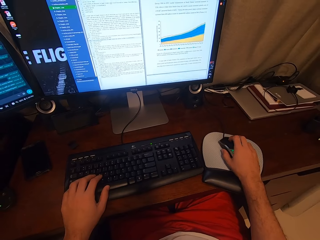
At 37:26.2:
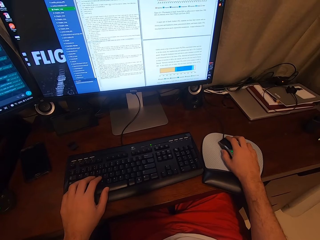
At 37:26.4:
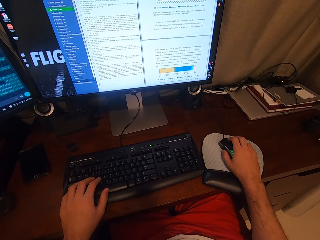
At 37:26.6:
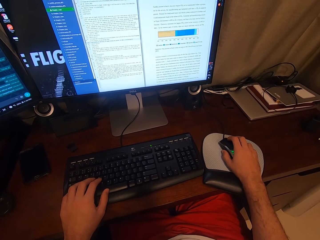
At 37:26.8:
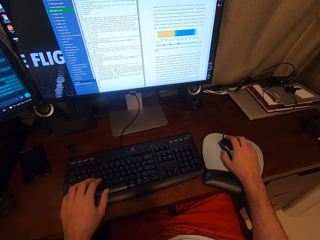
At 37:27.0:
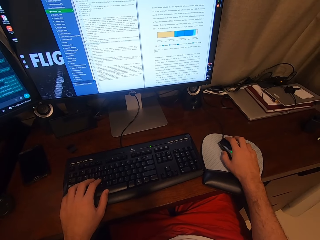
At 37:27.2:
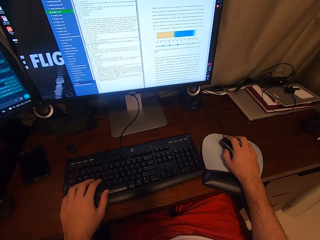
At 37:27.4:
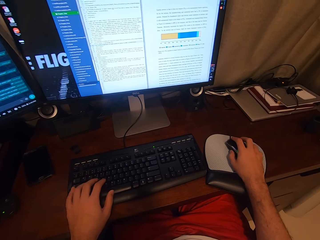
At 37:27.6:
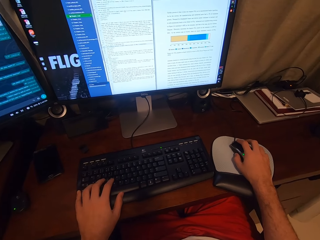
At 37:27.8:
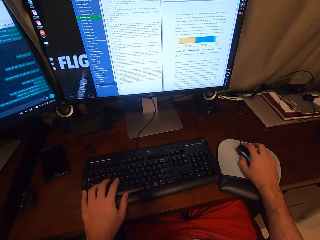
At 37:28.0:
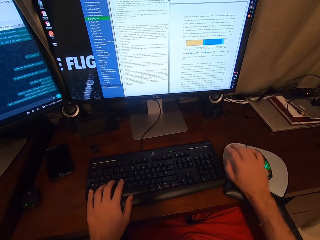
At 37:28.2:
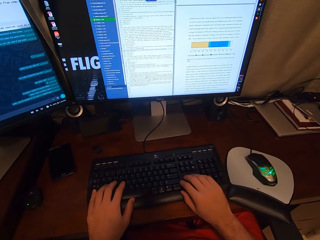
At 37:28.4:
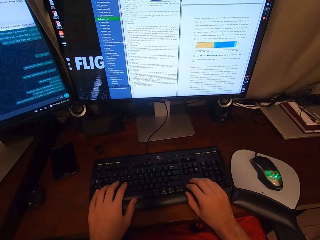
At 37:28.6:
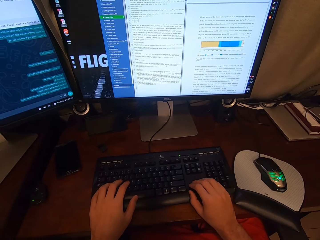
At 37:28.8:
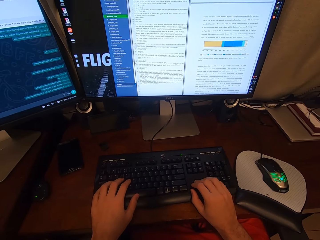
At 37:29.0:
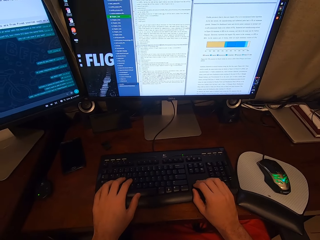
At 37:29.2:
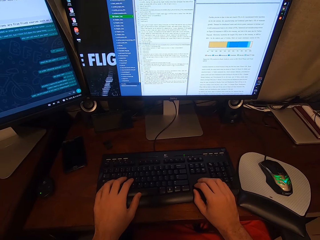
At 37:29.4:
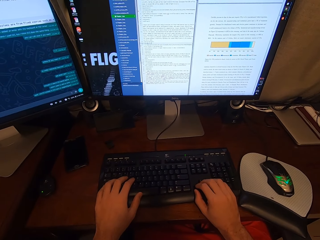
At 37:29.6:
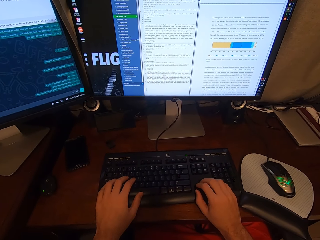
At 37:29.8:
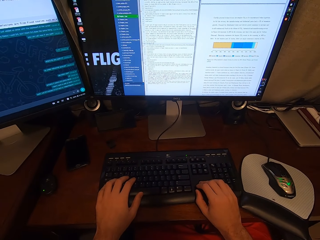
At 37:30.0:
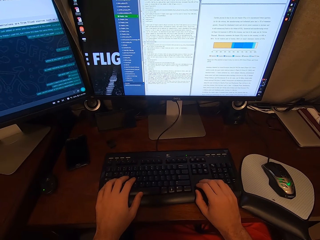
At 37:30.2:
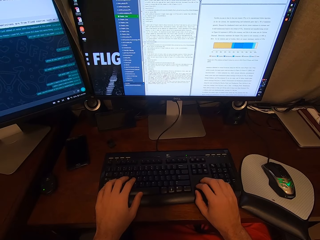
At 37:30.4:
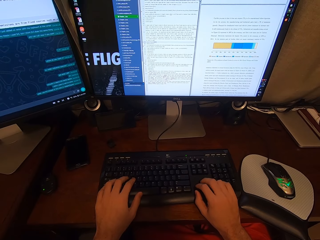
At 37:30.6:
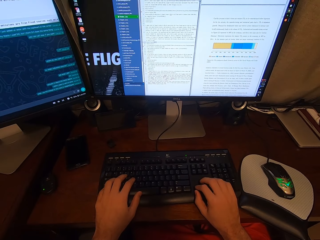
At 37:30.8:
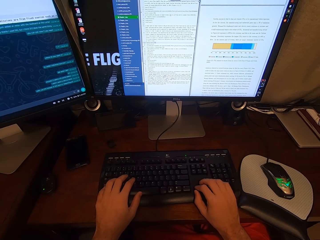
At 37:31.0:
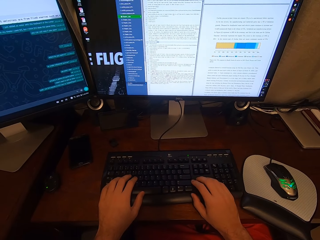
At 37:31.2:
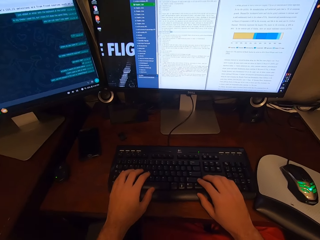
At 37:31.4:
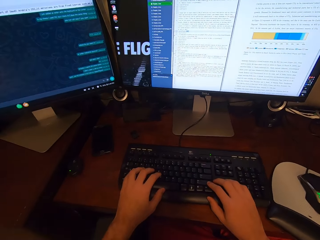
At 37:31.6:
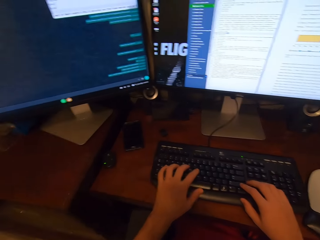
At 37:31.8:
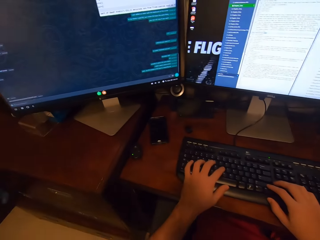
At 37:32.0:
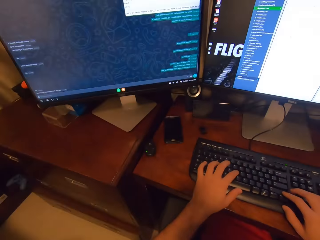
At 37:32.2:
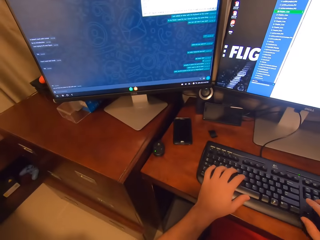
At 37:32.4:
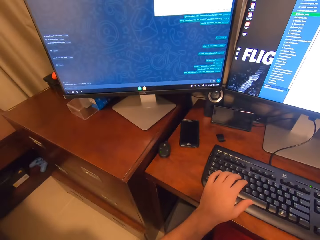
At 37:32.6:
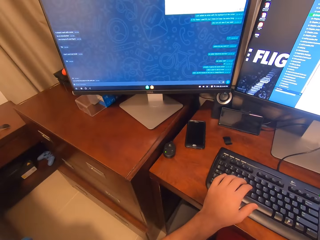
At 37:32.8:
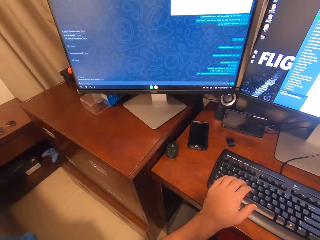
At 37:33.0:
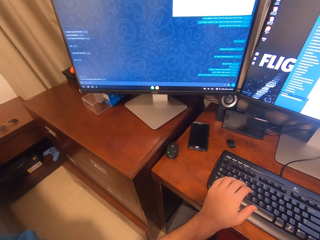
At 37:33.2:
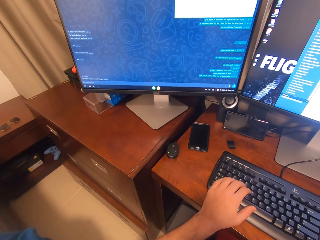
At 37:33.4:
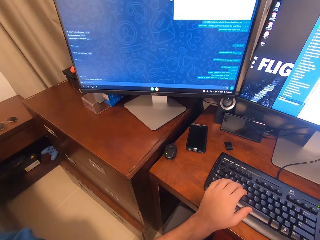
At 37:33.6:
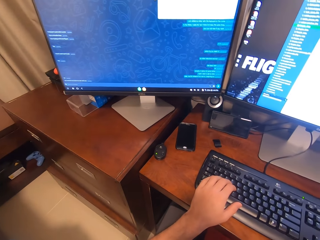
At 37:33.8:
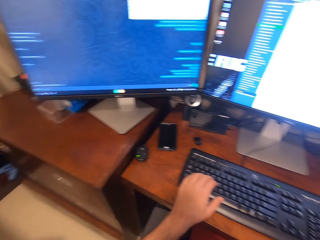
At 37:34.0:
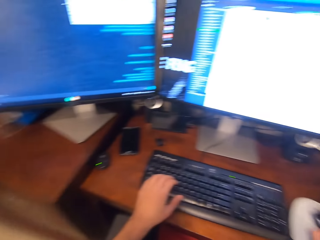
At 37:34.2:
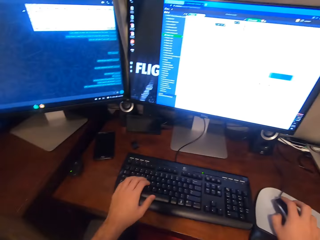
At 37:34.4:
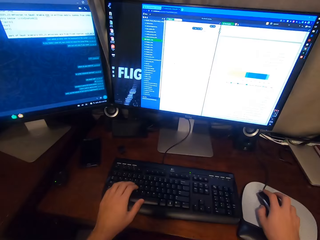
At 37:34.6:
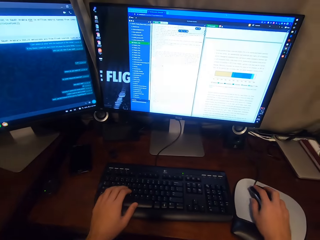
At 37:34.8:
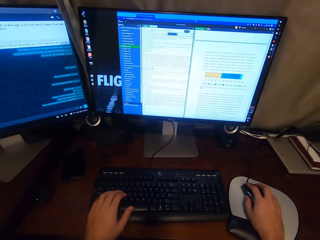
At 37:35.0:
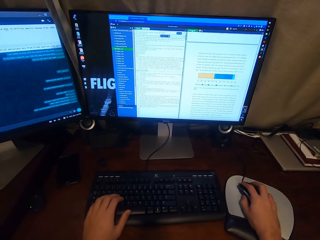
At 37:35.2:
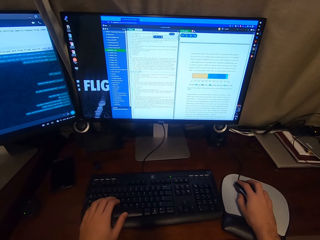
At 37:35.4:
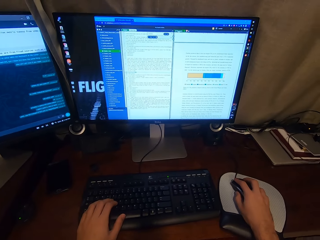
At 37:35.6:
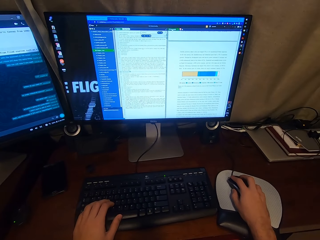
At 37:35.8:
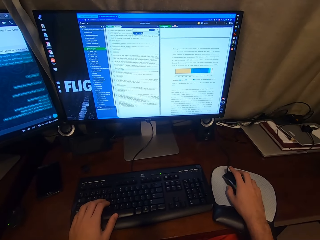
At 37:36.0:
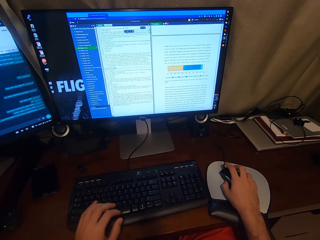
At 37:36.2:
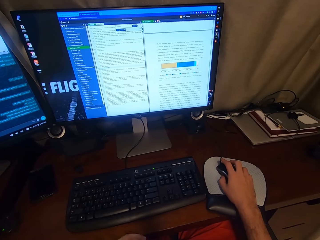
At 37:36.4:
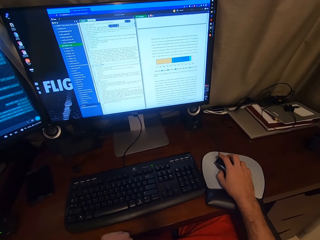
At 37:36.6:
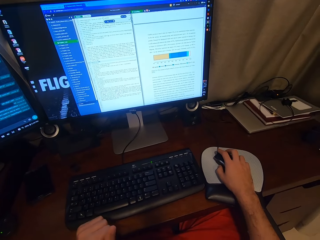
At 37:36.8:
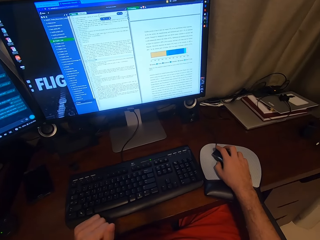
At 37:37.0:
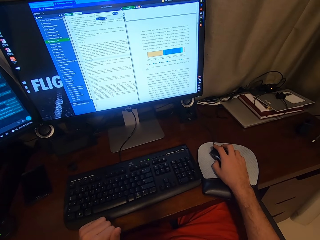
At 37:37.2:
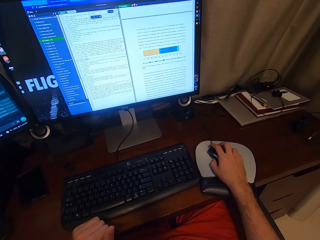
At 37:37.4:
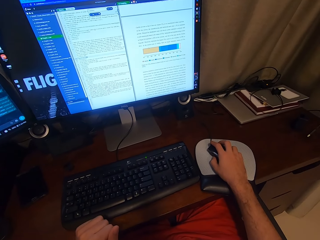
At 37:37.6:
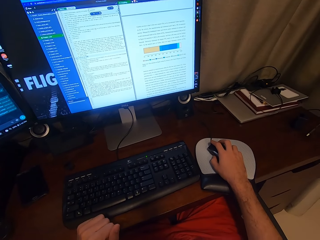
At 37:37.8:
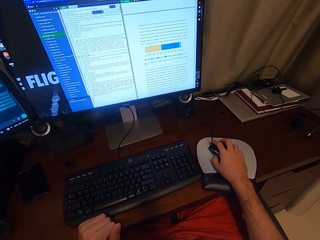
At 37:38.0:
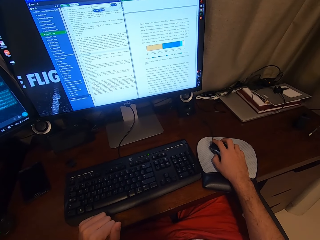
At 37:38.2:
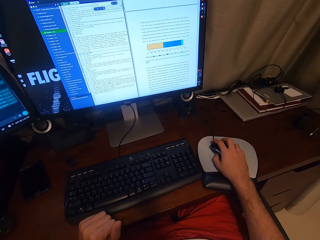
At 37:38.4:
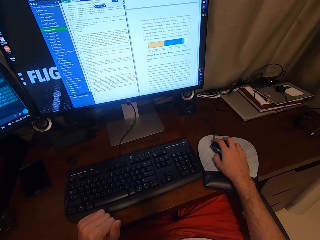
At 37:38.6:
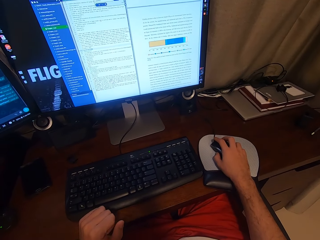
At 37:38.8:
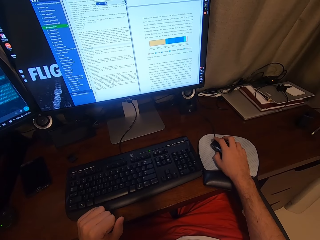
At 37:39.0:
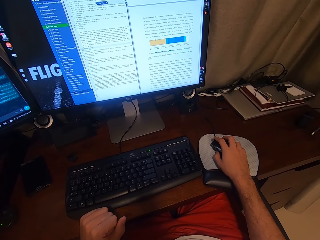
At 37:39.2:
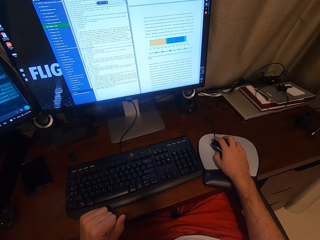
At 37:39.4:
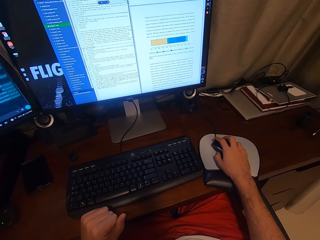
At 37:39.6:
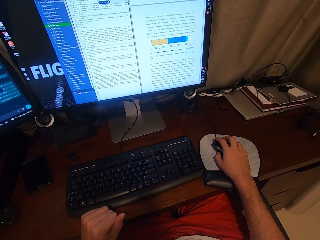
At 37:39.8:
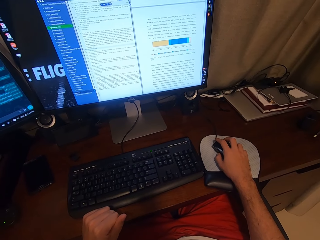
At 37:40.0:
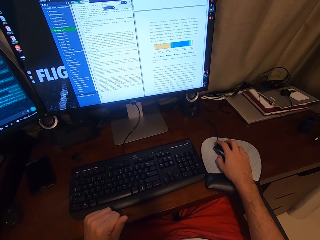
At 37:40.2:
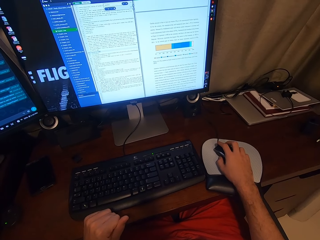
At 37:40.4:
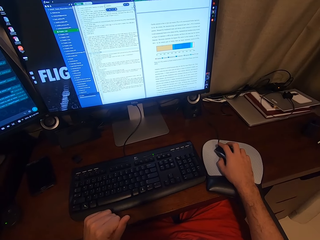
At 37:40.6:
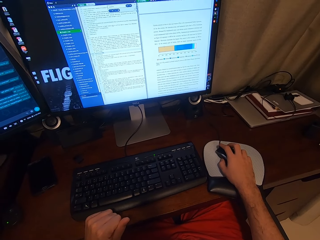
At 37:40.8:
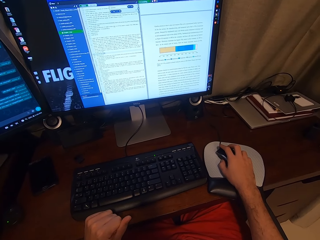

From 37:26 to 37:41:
The camera wearer scrolls on the USB mouse attached to the desktop computer with his right hand. He types on the keyboard attached to the desktop computer with his right hand. He types on the keyboard attached to the desktop computer with his hands. He holds the USB mouse attached to the desktop computer with his right hand. He clicks on the USB mouse attached to the desktop computer with his right hand. He removes his left hand from the keyboard attached to the desktop computer. He places his left hand on the desk. He looks at the computer.

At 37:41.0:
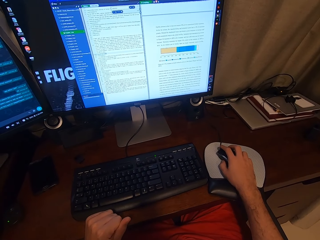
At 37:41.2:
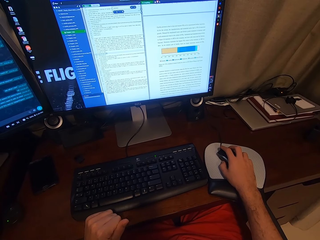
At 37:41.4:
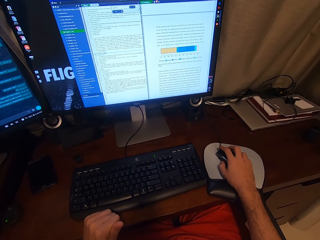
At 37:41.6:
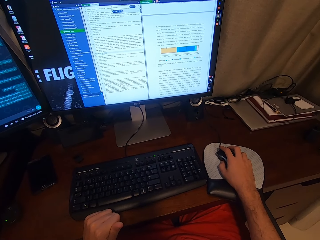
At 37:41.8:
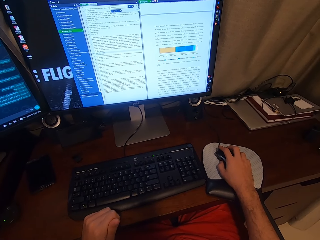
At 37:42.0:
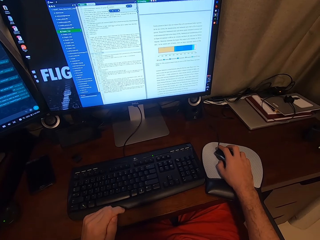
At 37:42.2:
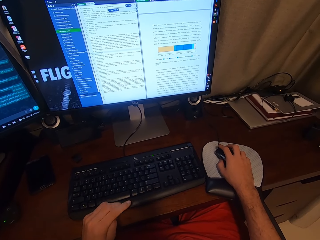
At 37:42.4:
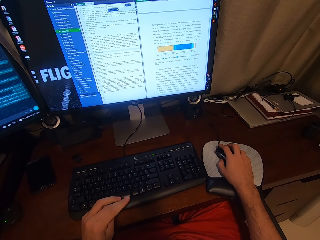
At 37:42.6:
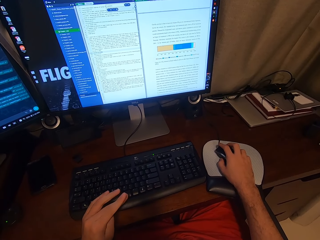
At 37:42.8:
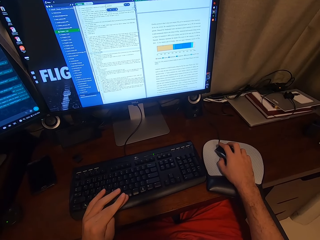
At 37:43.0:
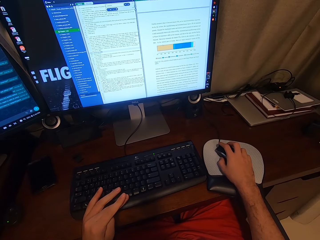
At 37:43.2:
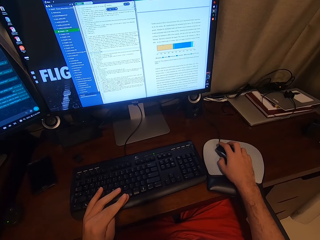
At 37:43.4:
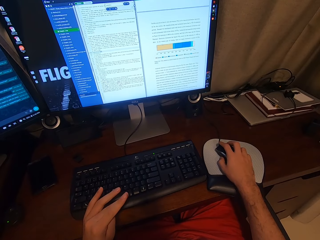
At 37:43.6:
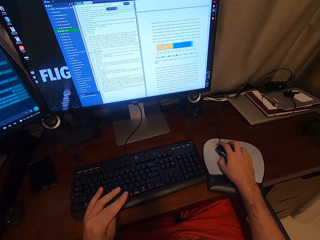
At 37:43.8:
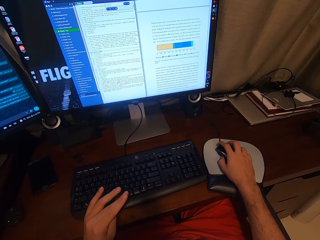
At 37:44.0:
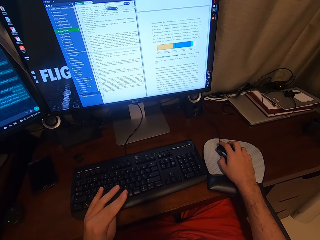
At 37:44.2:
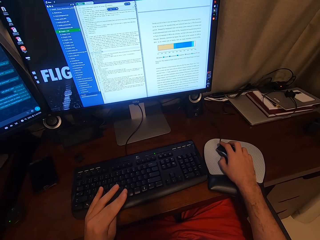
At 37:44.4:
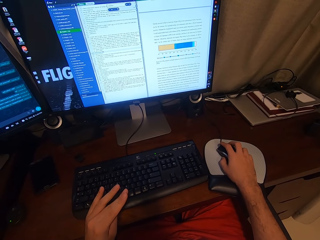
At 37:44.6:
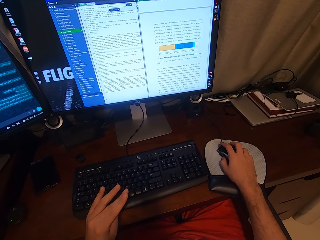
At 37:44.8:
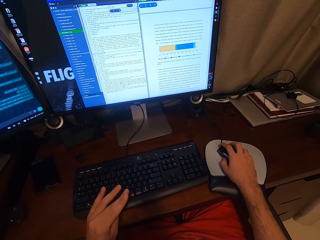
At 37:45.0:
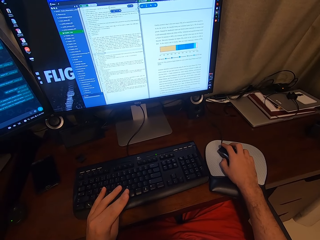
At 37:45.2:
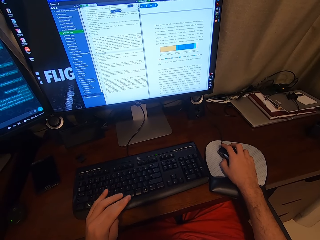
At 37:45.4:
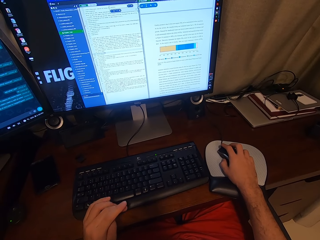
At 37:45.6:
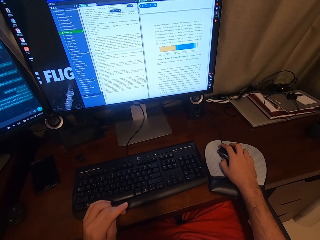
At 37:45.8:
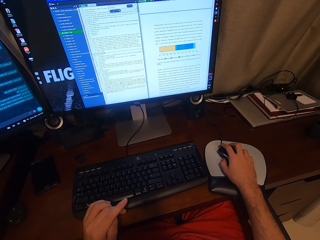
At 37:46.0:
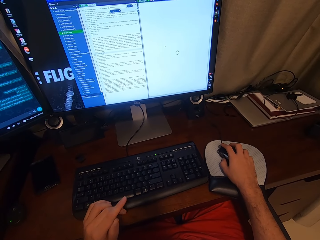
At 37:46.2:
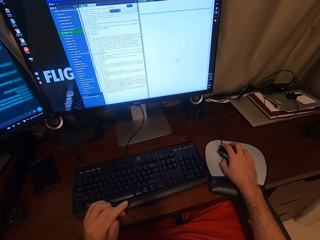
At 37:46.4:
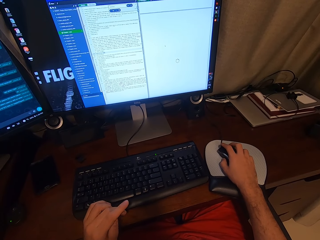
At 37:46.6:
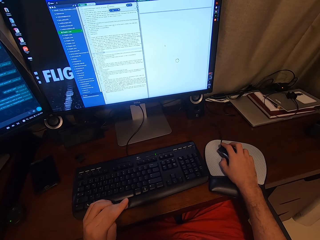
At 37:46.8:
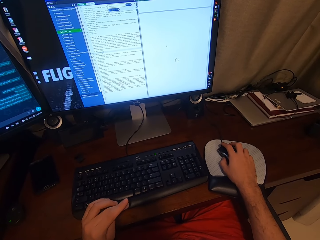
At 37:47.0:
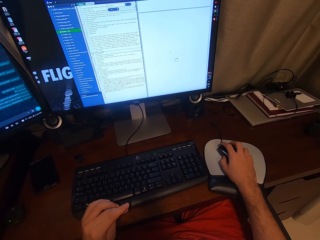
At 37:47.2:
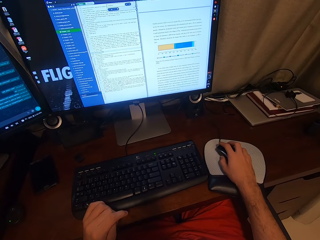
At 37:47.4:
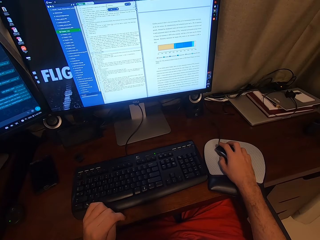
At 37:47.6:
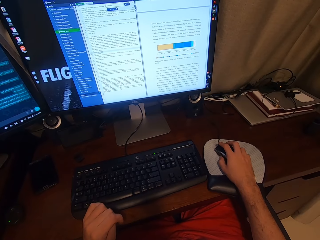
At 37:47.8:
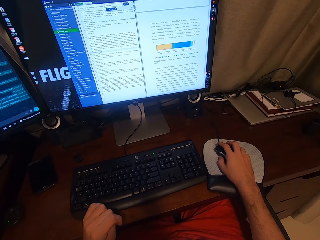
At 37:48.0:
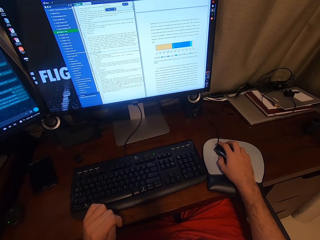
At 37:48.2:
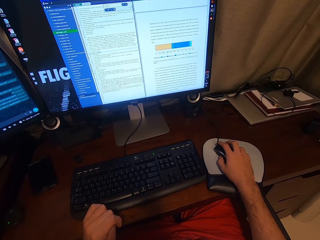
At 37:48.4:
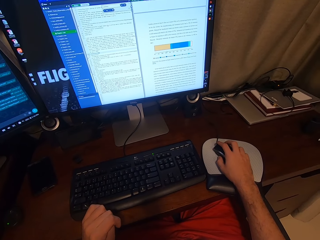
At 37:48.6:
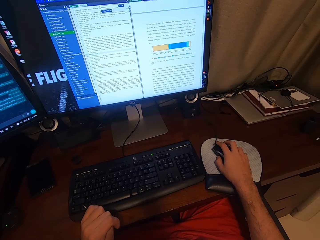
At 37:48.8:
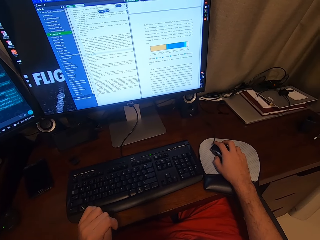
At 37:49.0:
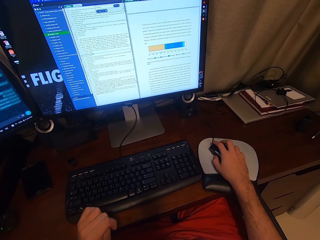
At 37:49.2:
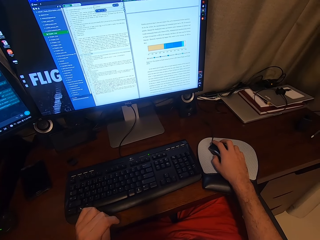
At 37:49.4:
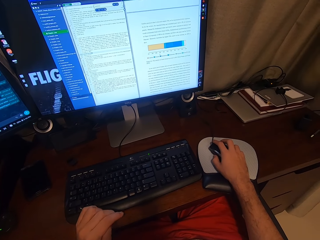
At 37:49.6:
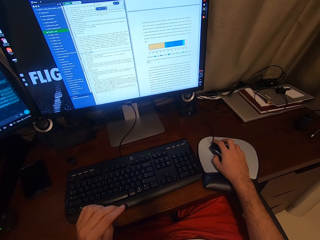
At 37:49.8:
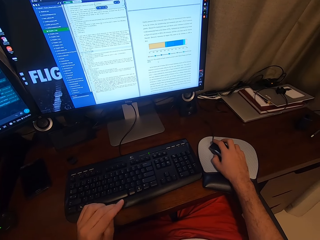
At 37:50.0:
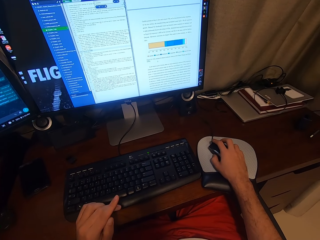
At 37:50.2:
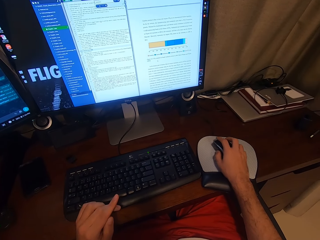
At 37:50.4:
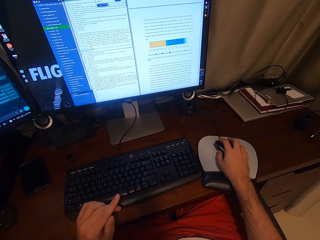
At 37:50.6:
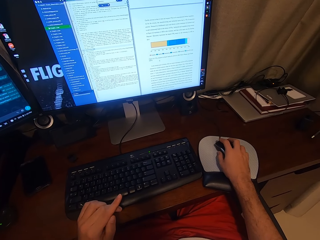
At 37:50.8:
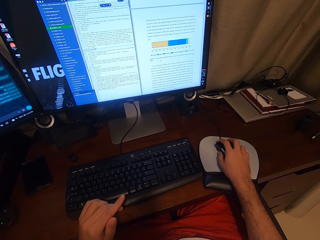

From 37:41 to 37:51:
The camera wearer scrolls the computer.
